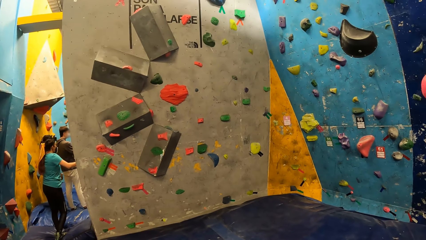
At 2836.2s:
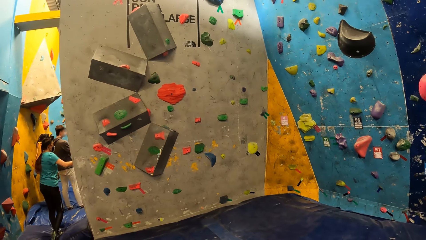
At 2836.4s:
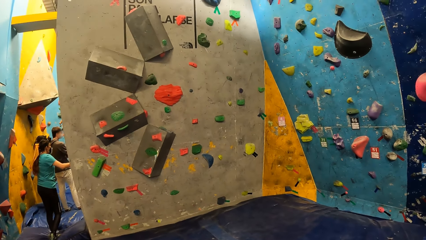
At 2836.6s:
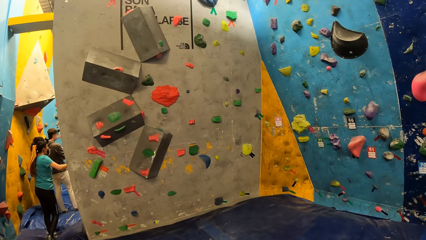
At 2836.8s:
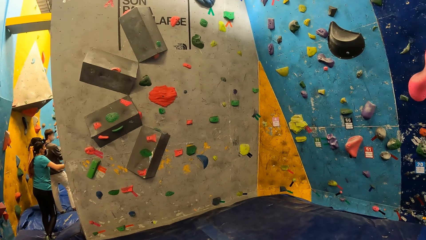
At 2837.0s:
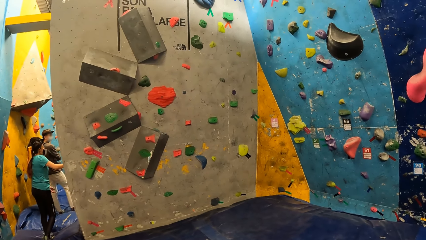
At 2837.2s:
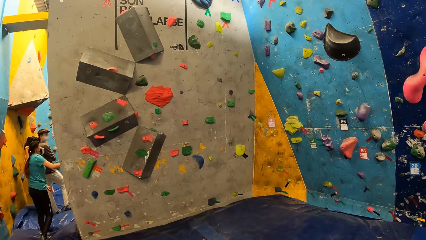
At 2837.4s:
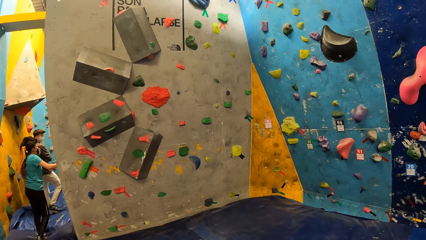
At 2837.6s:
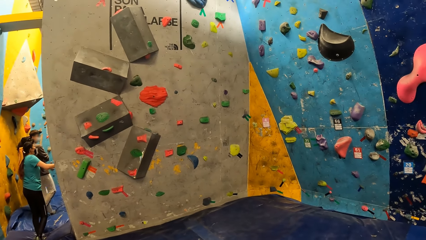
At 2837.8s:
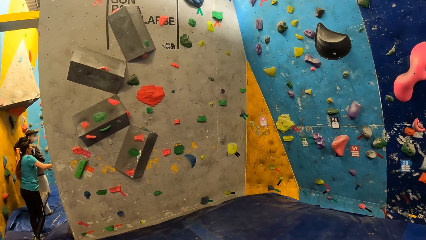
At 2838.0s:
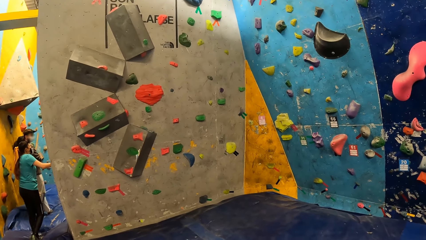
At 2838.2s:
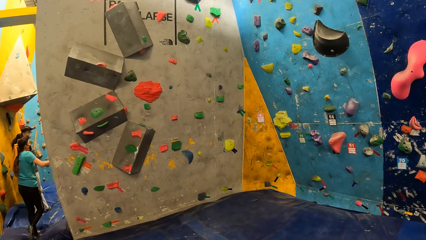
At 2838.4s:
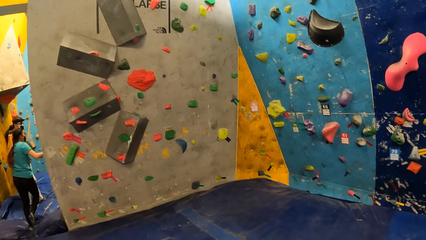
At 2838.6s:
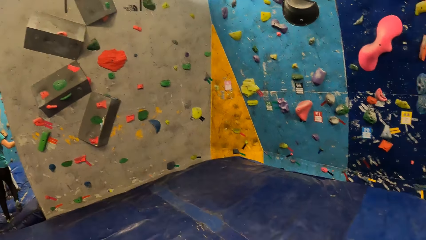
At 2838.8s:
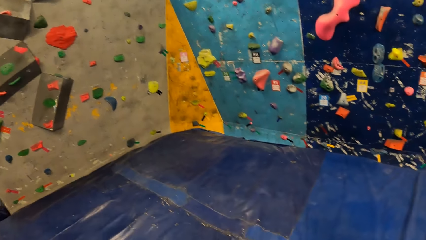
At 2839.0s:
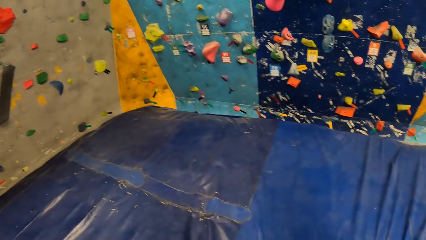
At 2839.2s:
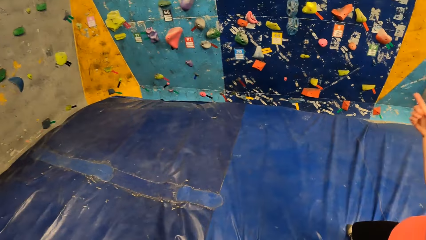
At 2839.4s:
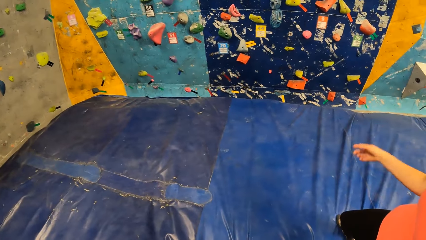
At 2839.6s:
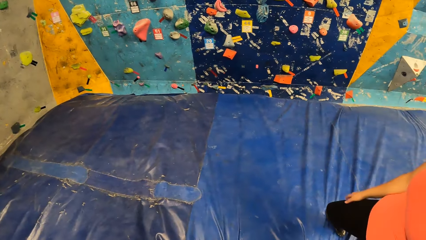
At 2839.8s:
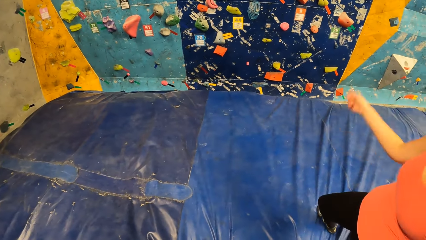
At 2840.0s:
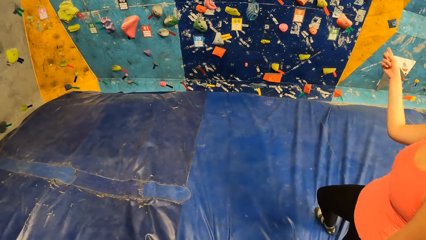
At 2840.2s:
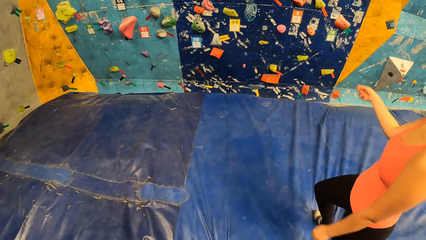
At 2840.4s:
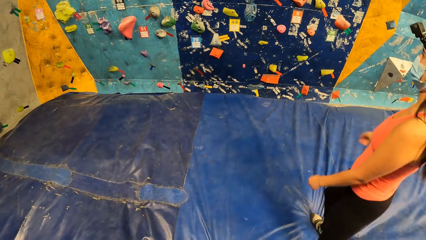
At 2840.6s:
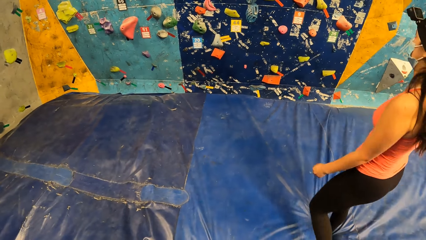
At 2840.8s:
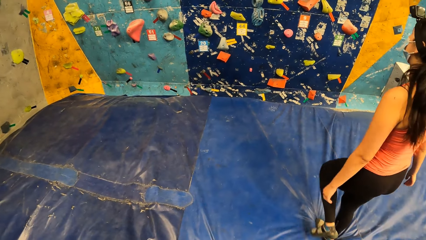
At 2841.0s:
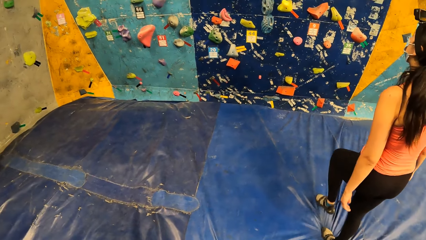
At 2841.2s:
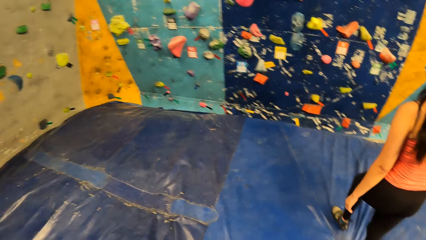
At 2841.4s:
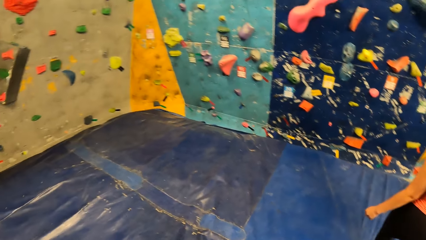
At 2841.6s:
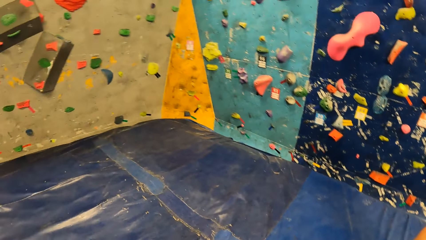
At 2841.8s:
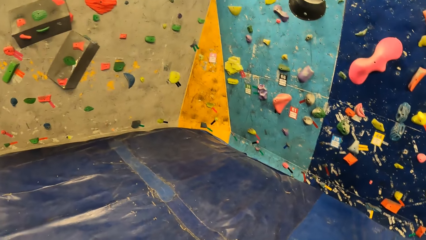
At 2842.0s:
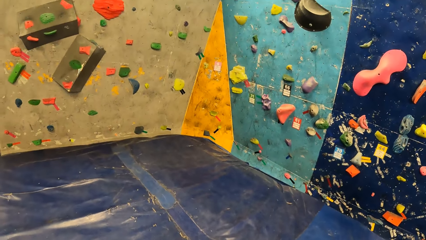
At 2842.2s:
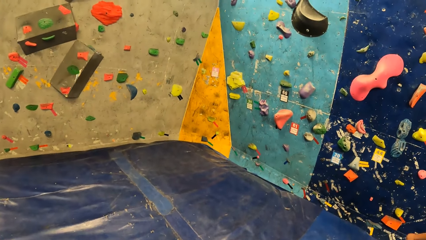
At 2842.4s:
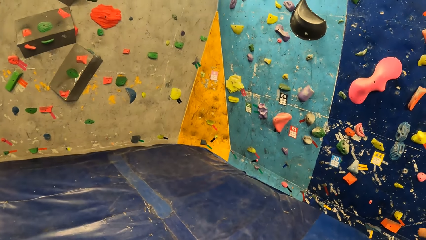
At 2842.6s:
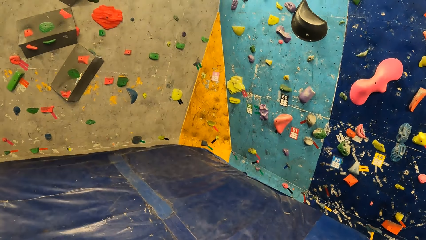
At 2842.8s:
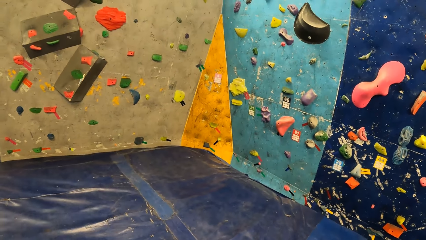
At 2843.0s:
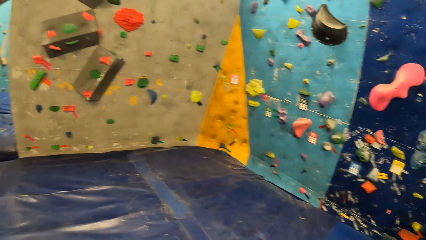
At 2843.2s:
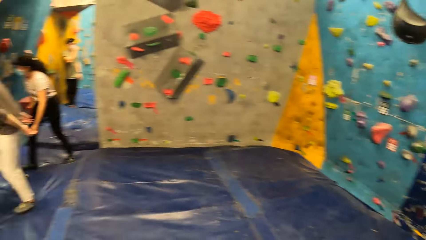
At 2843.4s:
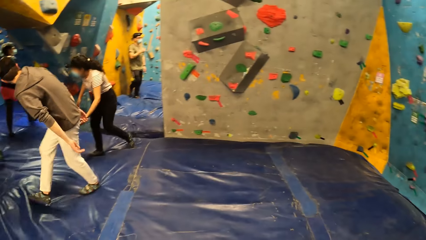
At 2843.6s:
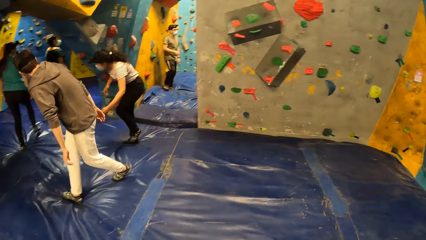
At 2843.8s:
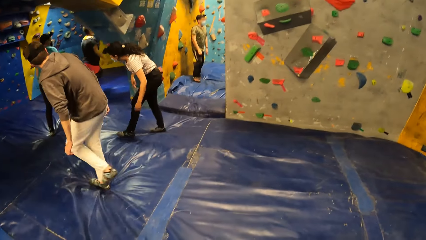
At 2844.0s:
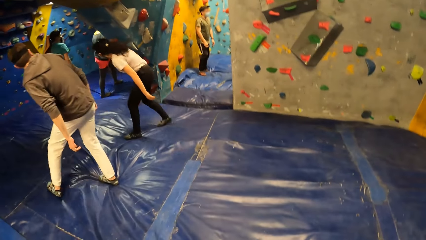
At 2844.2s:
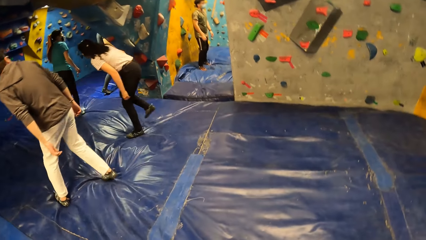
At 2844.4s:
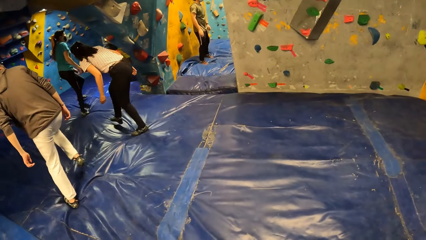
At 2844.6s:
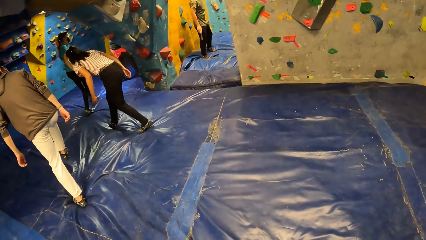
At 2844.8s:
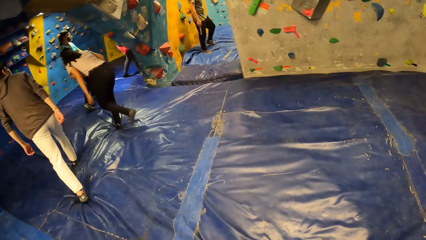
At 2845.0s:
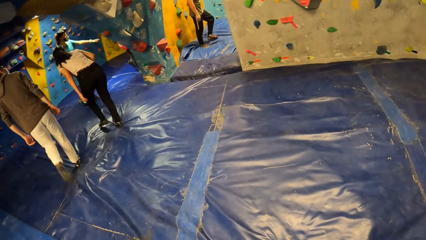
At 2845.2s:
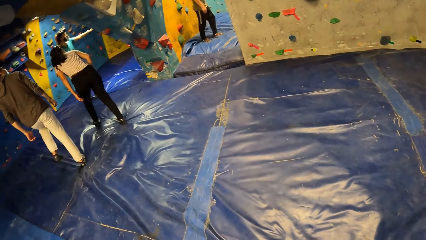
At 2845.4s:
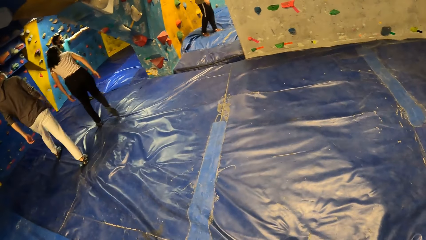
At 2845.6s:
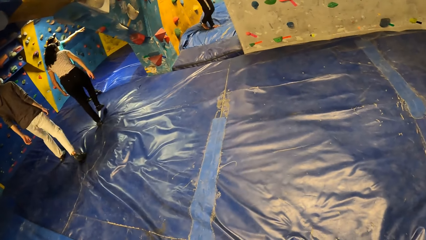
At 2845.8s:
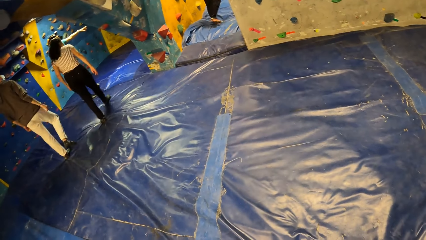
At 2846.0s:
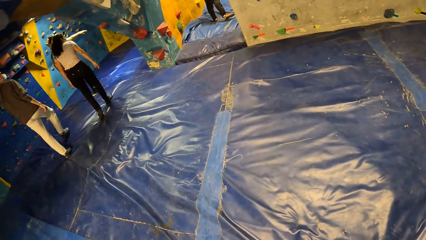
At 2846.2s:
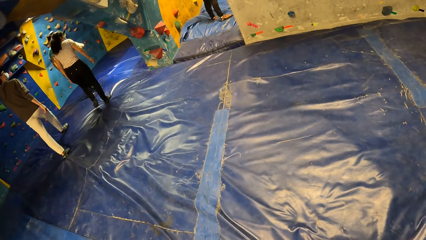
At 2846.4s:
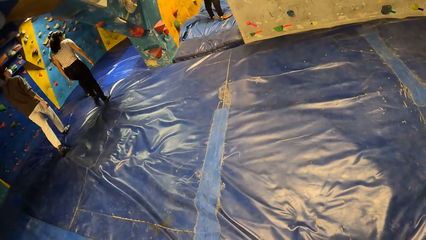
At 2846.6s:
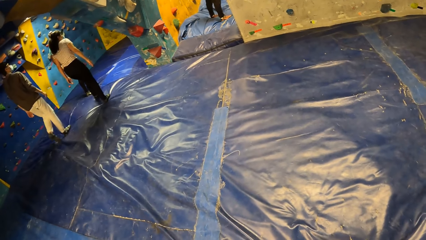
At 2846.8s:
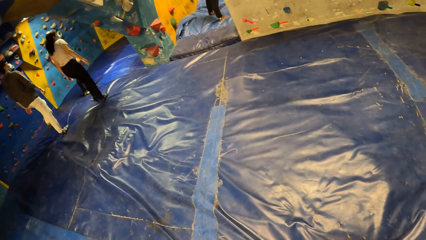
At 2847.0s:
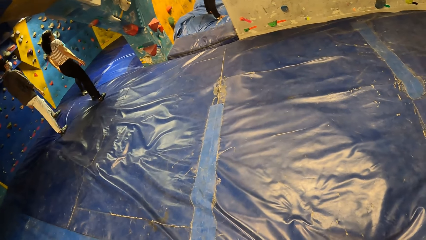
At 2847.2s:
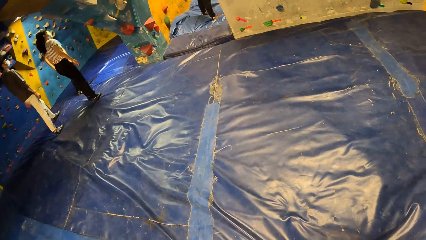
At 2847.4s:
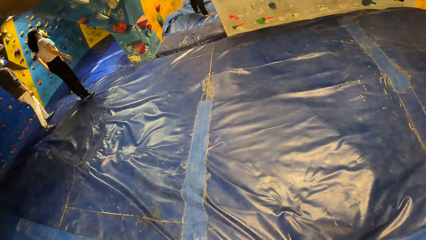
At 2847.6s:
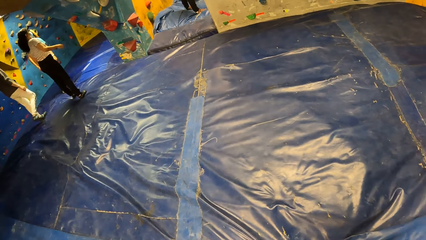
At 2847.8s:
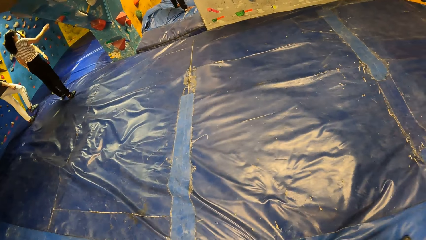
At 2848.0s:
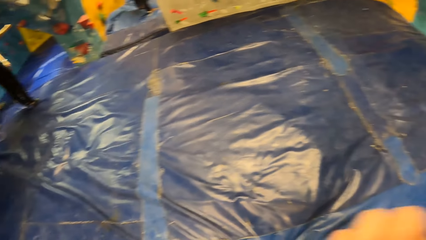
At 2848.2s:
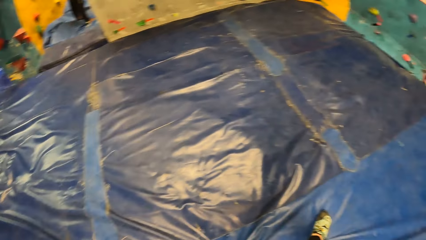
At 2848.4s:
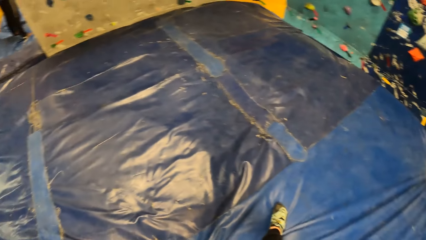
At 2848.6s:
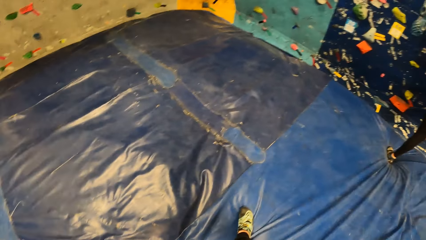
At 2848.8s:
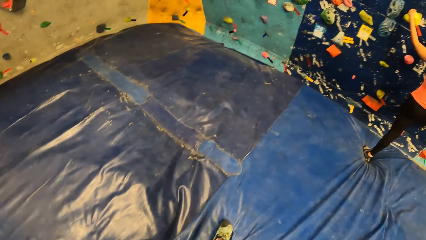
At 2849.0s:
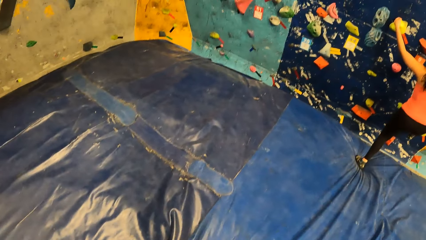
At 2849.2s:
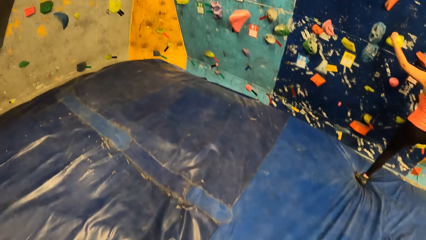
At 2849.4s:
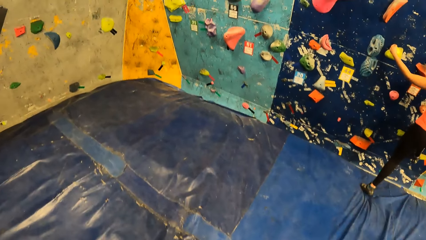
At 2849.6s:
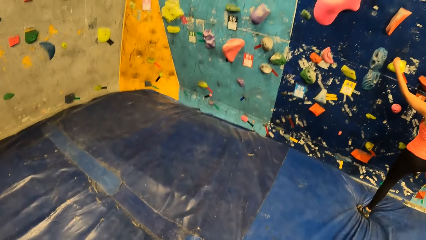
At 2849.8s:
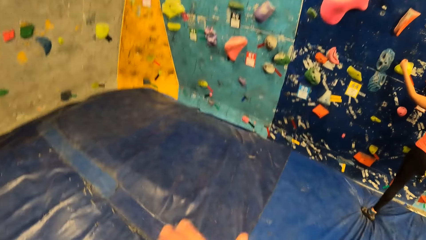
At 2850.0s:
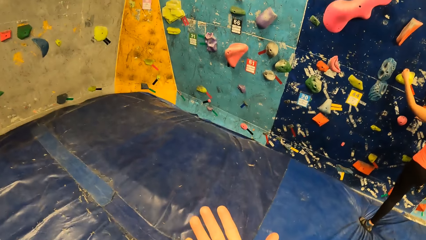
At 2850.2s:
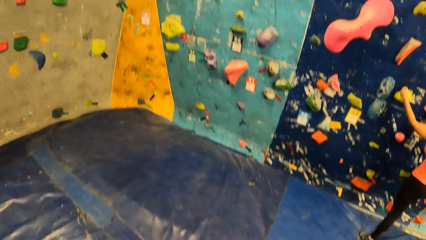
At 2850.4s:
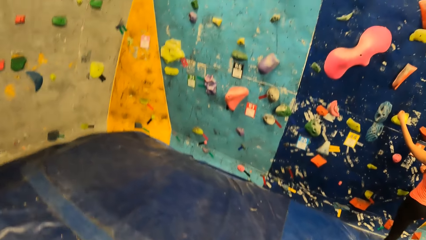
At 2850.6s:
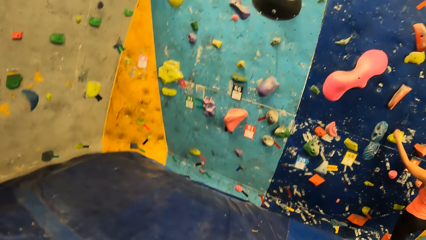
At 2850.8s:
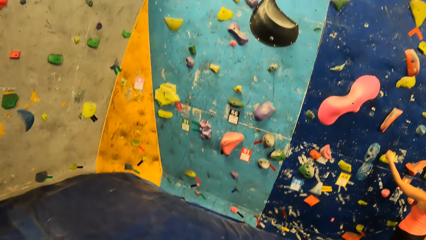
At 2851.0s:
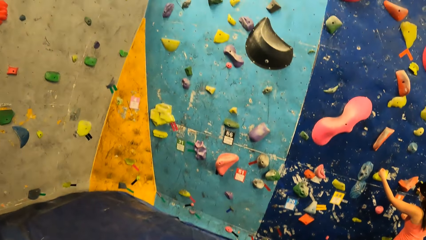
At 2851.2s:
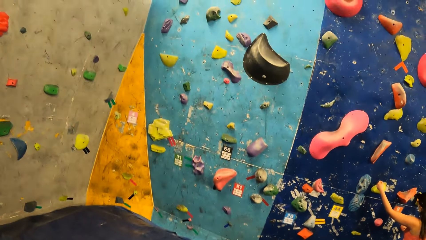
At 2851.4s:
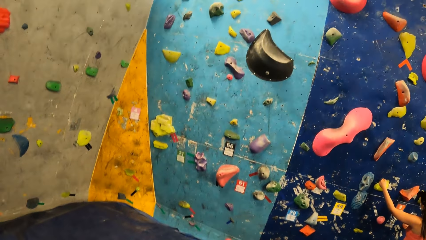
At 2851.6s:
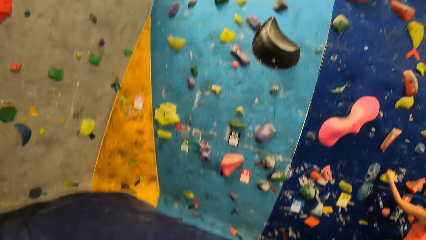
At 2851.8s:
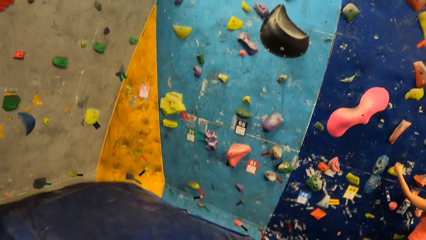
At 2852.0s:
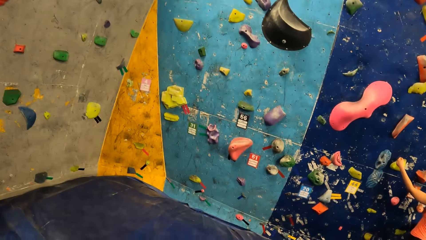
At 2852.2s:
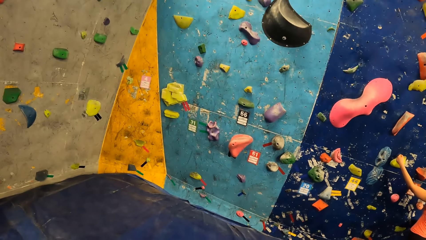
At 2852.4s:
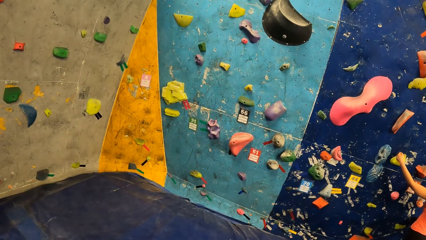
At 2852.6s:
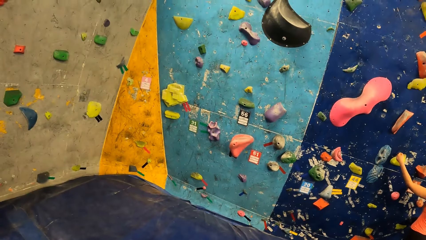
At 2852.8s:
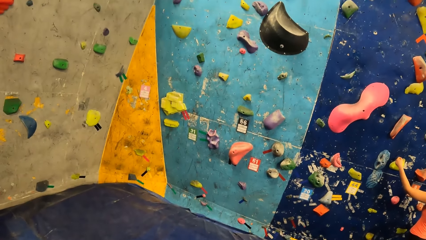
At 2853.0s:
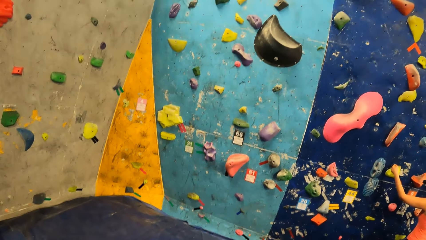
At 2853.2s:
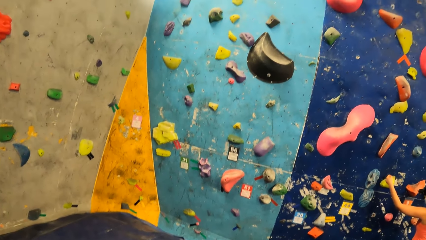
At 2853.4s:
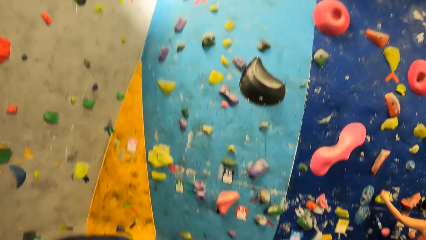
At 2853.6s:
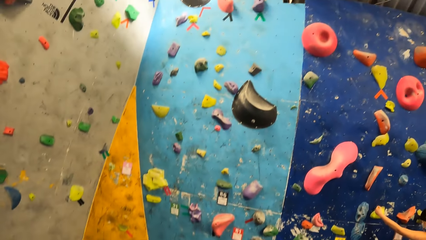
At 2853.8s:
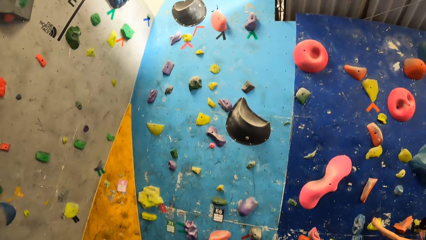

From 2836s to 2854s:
A woman gestures with her right hand. The woman climbs a climbing wall with both hands.
